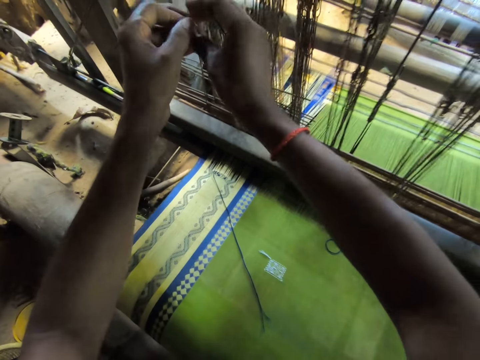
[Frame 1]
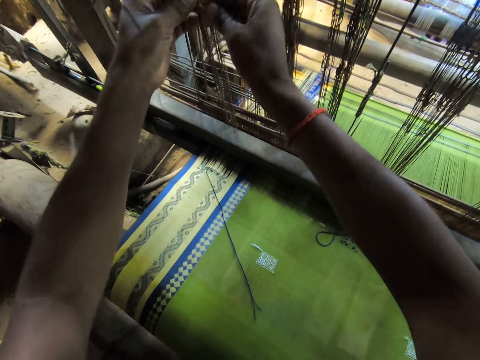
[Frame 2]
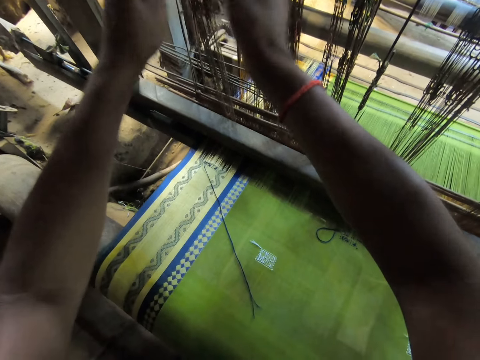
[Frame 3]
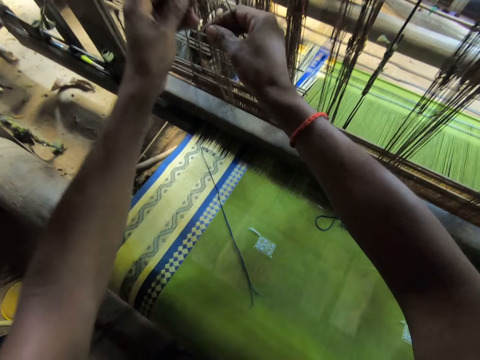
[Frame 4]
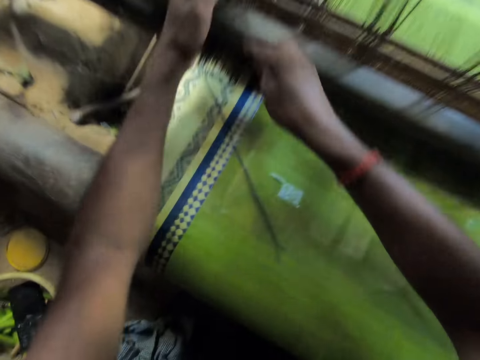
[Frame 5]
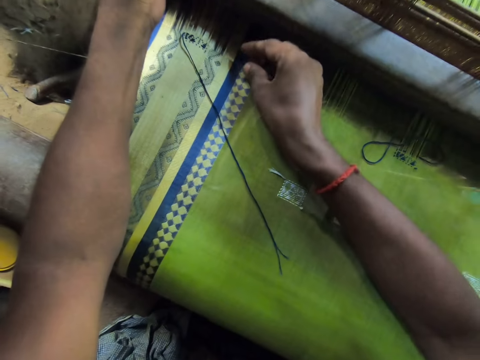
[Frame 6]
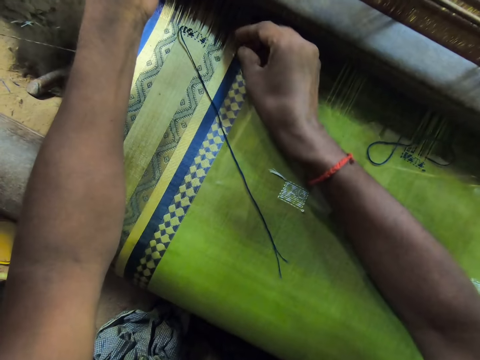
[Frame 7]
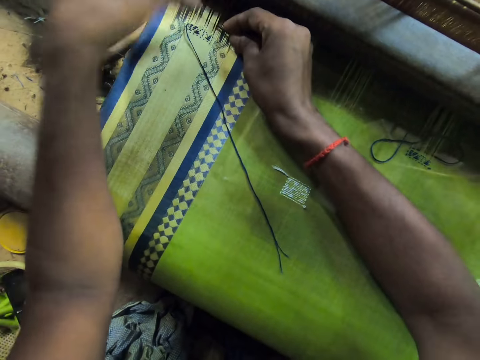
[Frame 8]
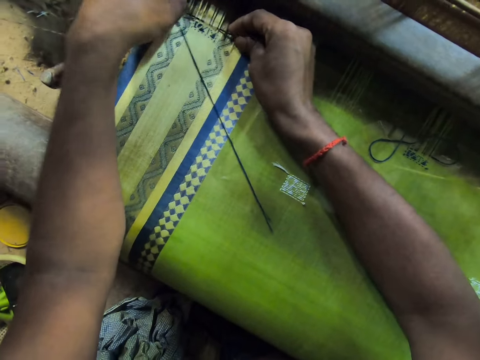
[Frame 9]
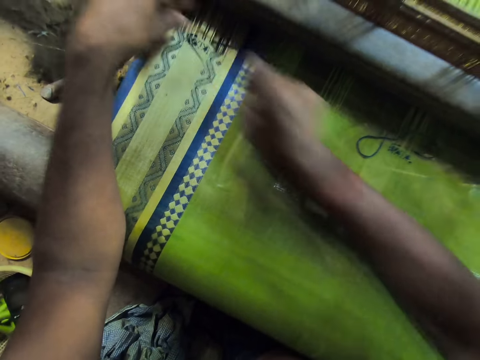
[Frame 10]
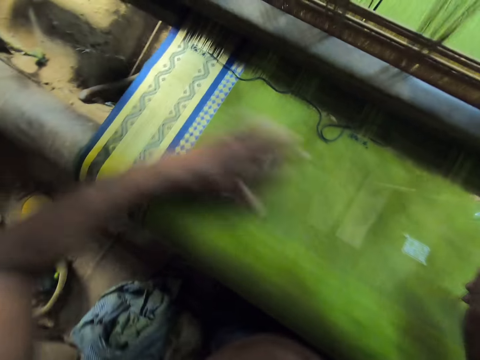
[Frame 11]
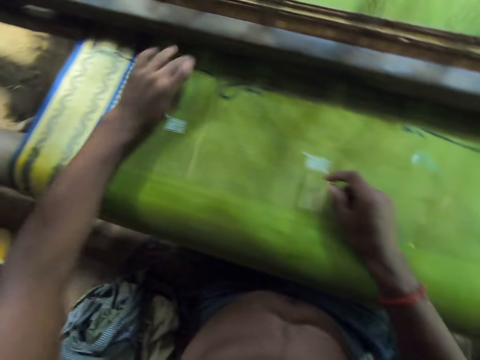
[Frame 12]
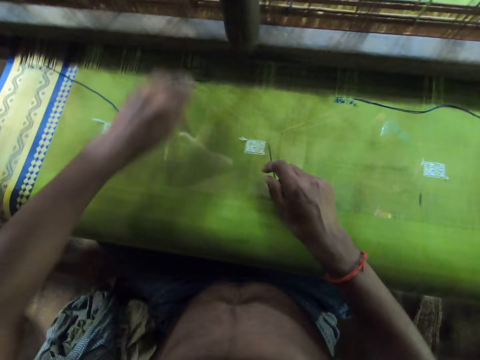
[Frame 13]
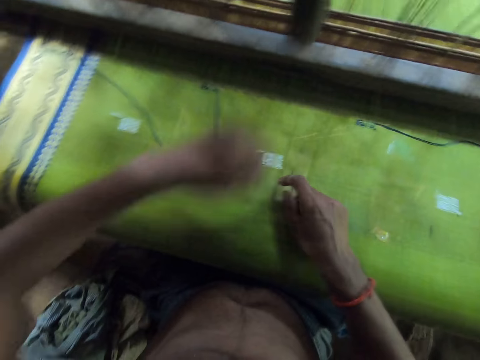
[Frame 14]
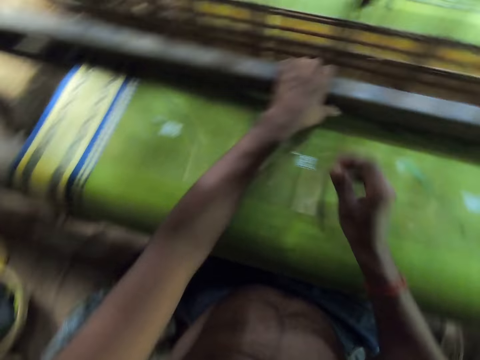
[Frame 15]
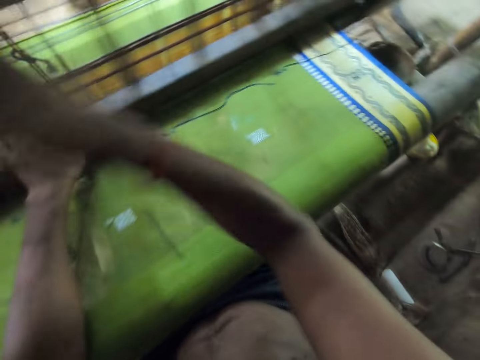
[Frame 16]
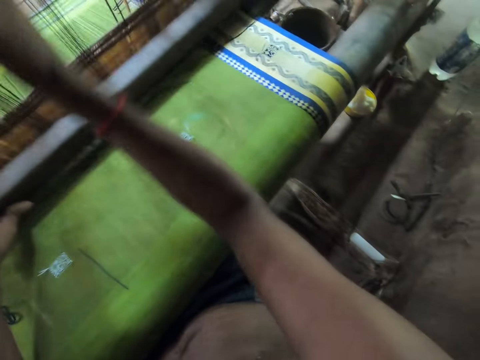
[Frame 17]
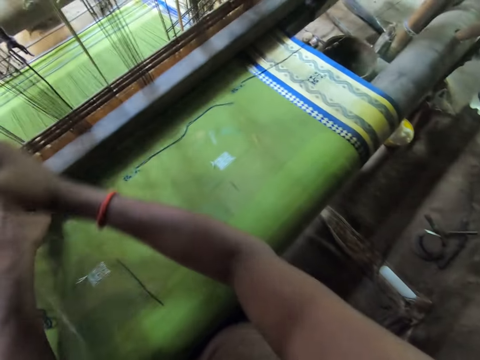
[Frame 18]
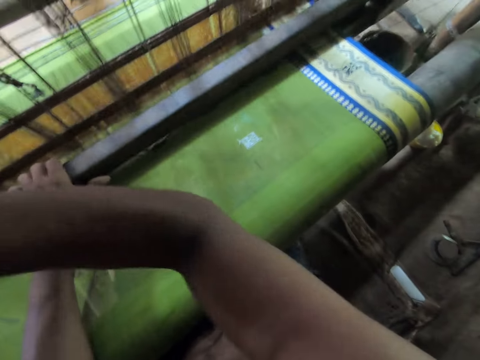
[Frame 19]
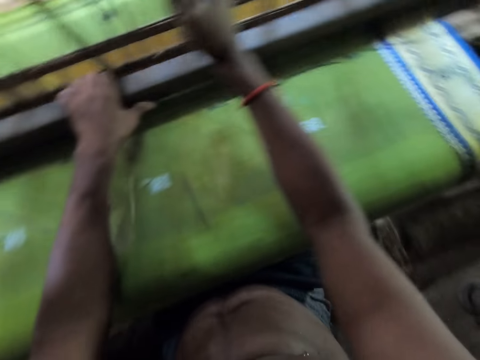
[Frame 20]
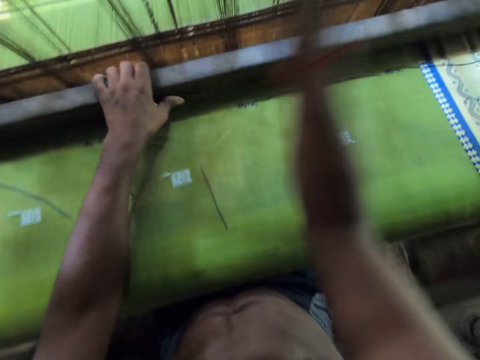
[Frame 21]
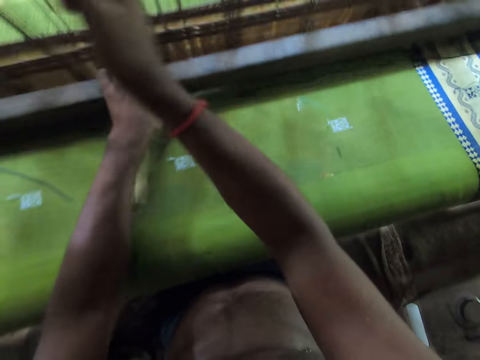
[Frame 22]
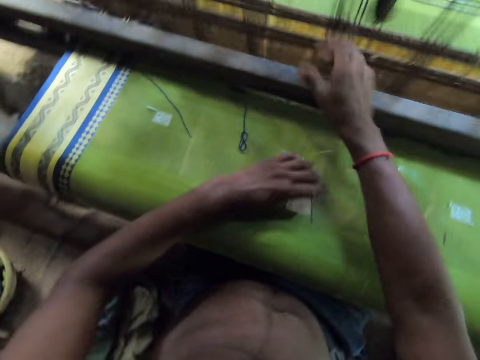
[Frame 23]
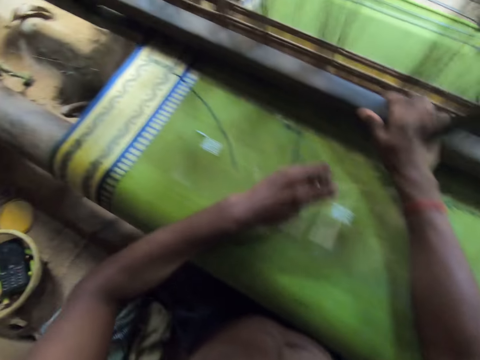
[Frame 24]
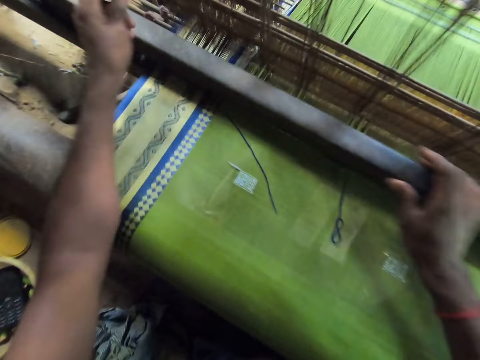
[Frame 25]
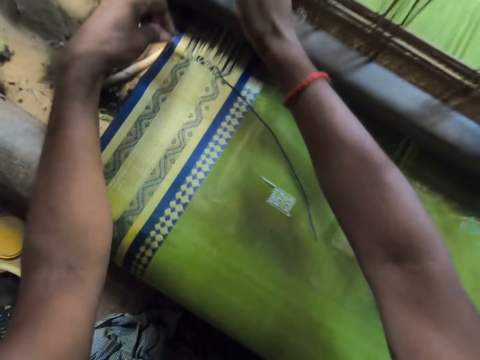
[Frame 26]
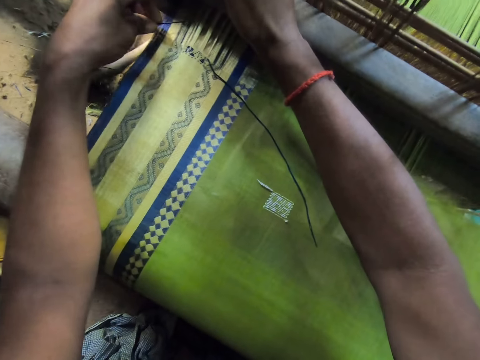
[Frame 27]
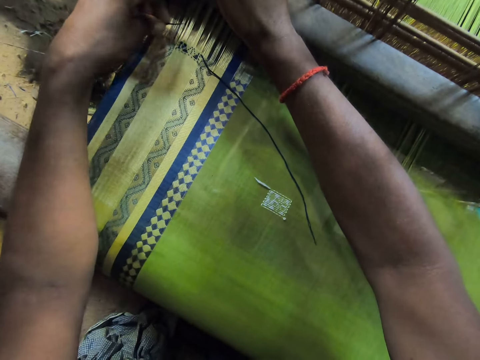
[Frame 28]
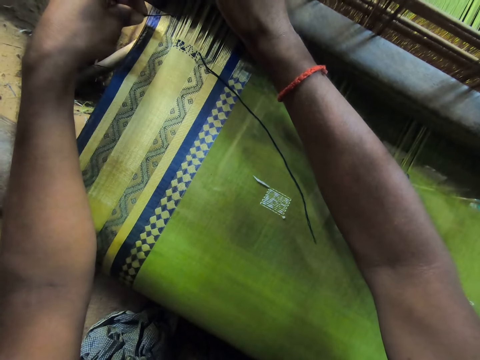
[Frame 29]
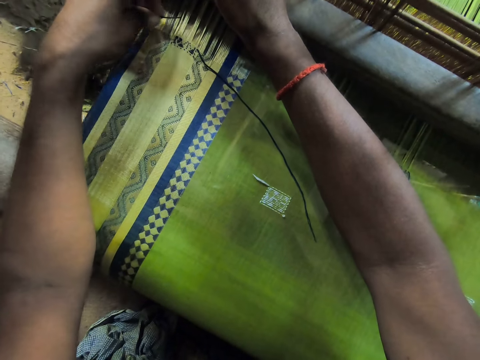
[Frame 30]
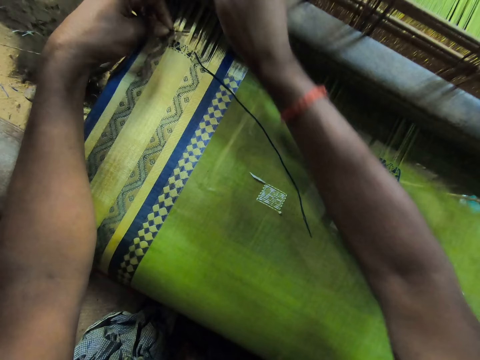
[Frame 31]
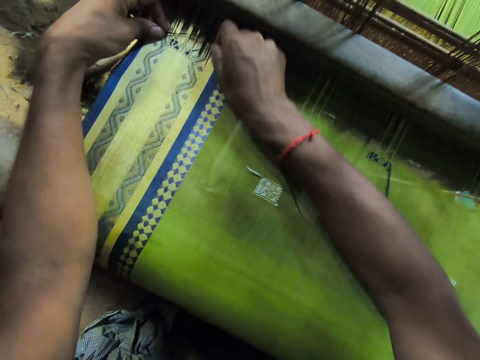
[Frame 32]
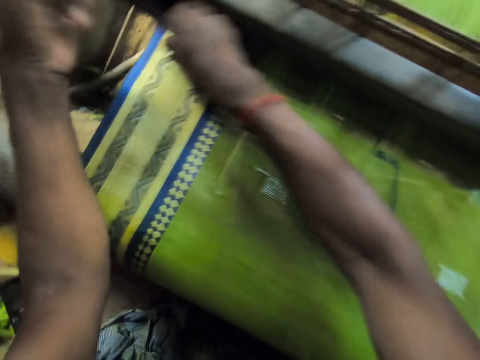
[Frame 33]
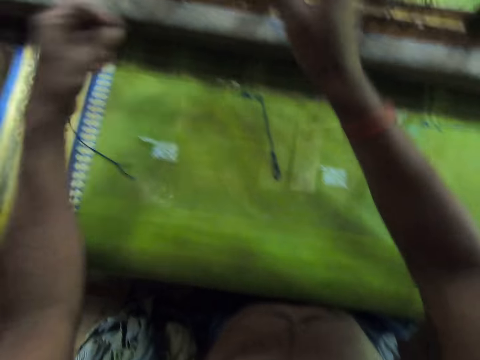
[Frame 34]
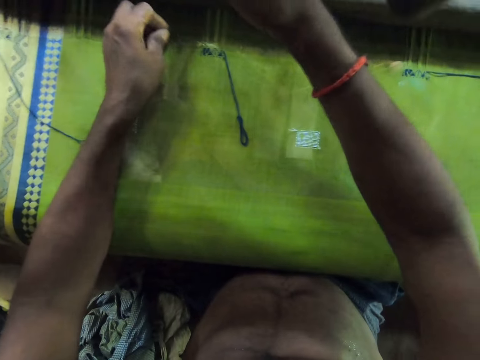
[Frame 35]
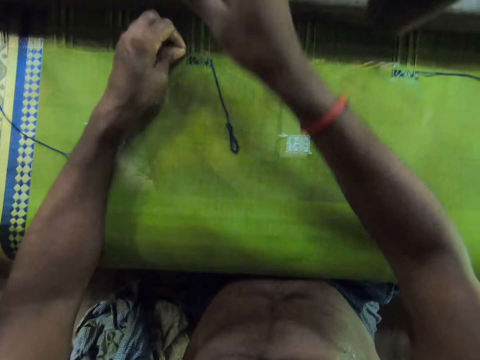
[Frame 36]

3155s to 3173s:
The camera wearer pulls a string. He attaches the threads to the fabric with his left hand and the piece of metal in his right hand. He passes a string through the cloth. He rubs the fabric with his left hand and adjusts the threads with his left hand. He drops the piece of metal on the fabric with his right hand. He weaves the fabric with the loom machine with both hands. He picks the piece of metal from the fabric with his left hand. He attaches the thread in his right hand into the fabric with the piece of metal in his left hand. He pushes strings through the piece of cloth.

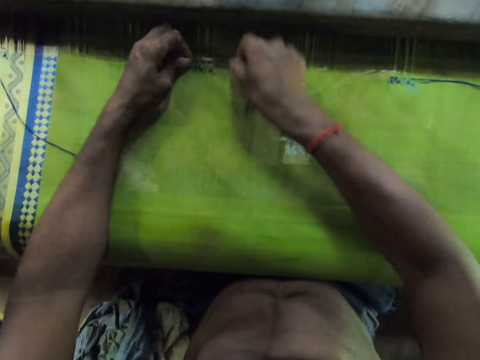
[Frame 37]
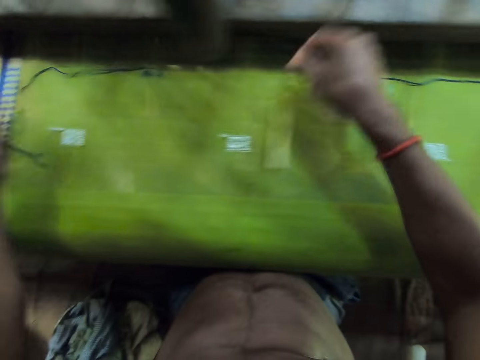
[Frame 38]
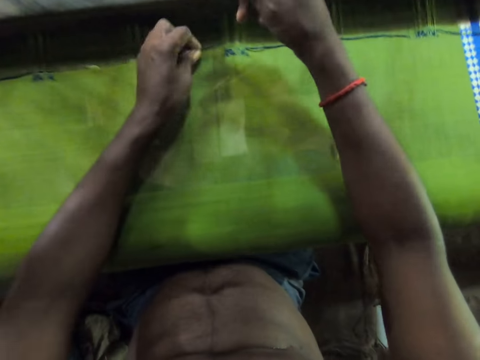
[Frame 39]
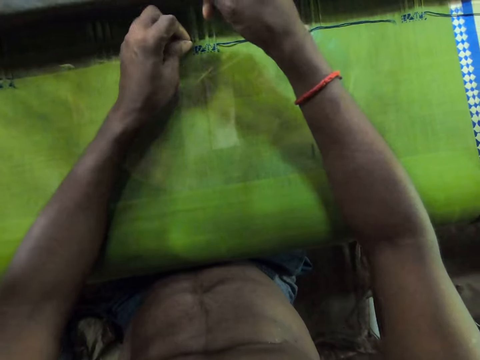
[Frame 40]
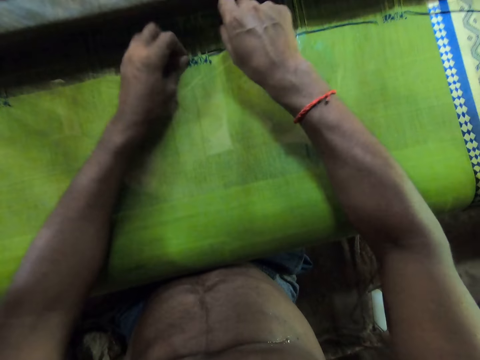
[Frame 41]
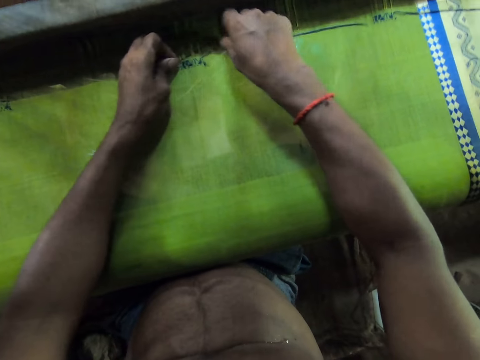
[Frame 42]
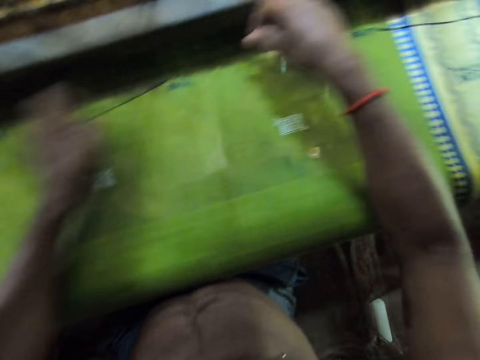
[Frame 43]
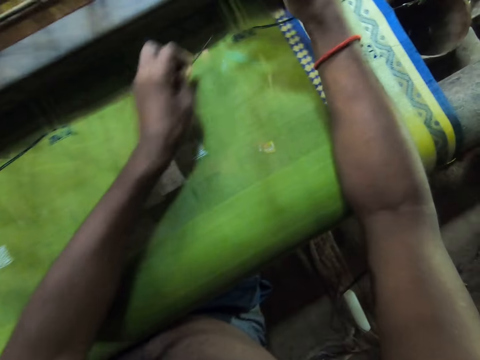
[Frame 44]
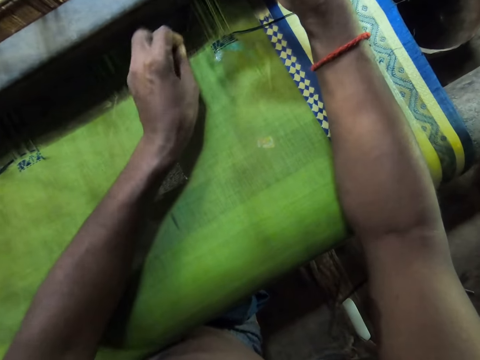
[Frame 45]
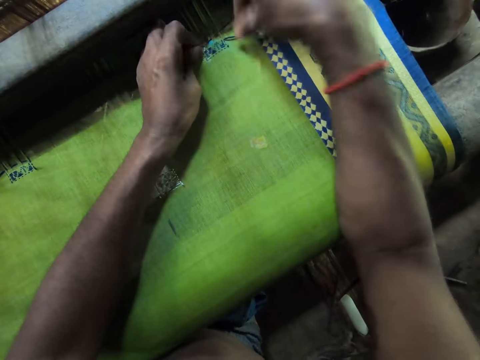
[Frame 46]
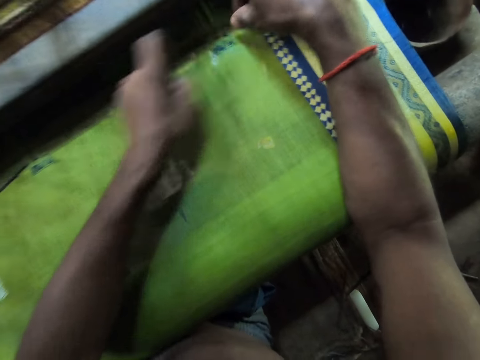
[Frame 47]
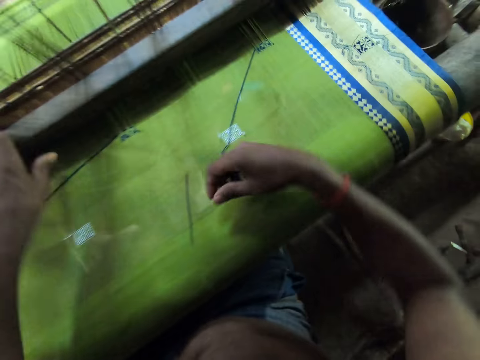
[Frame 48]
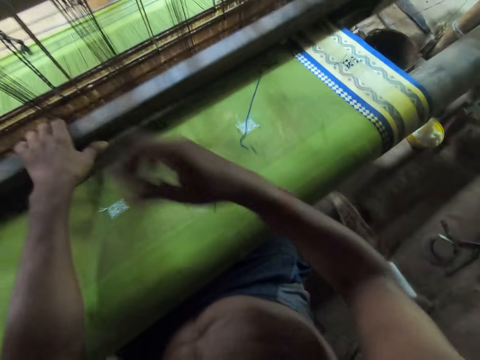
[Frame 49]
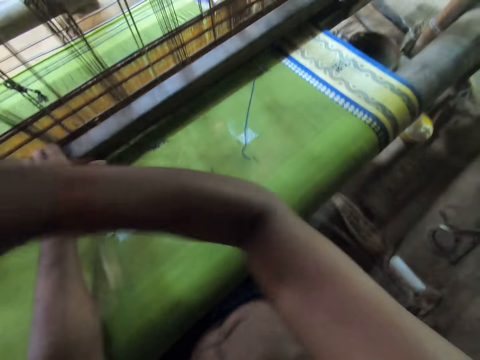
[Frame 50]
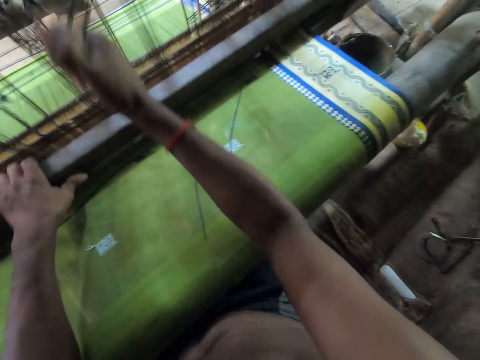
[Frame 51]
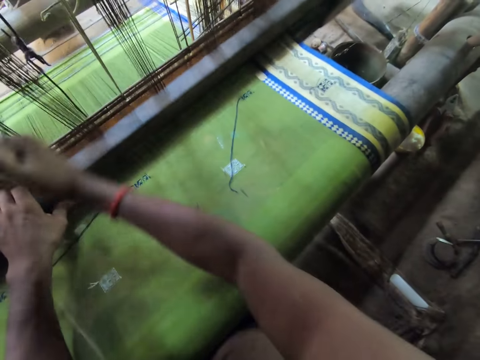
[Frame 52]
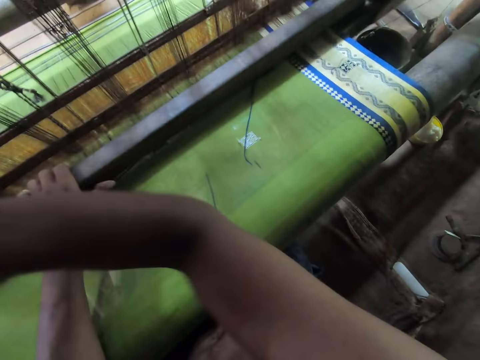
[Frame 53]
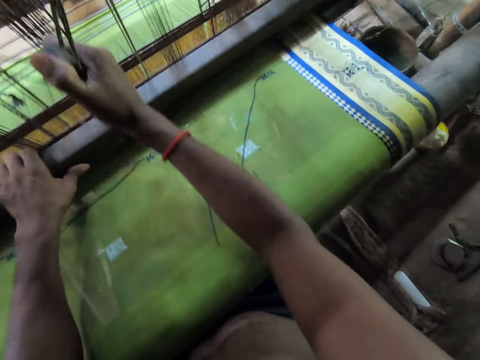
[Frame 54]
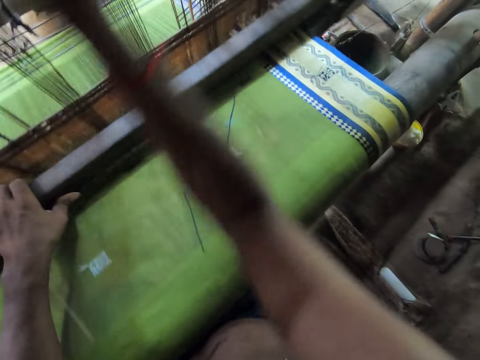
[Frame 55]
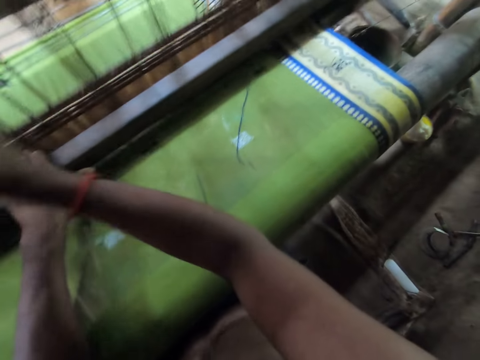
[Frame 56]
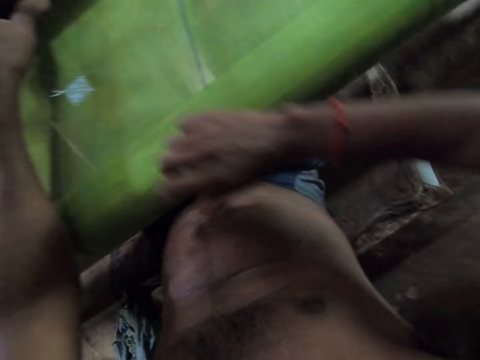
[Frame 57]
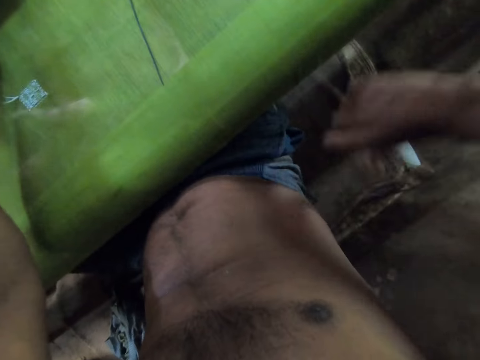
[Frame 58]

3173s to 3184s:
The camera wearer weaves the fabric with the loom machine with both hands. He drops the piece of metal on the fabric with his left hand. He operates the textile machine.
